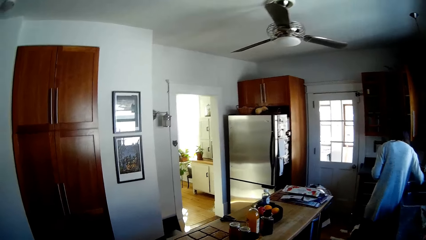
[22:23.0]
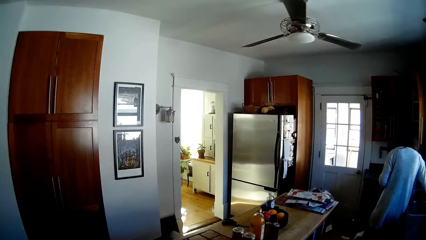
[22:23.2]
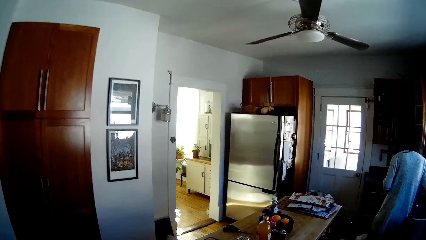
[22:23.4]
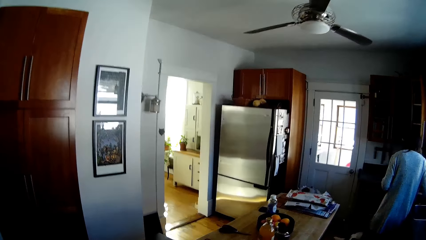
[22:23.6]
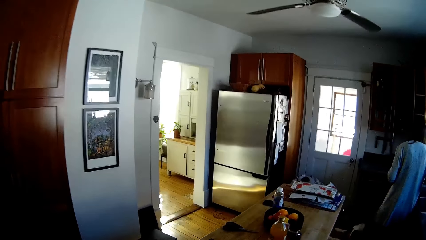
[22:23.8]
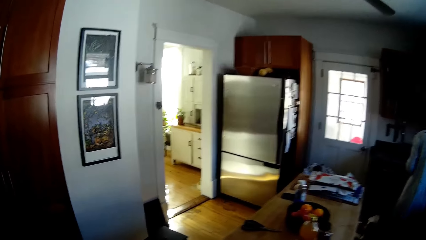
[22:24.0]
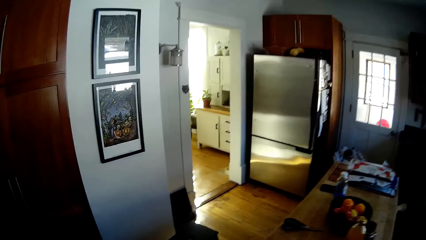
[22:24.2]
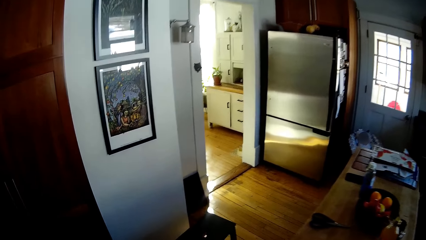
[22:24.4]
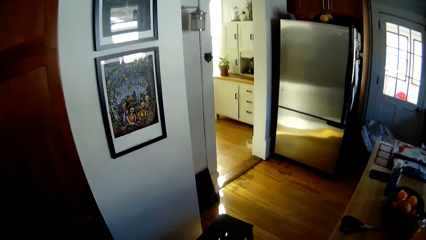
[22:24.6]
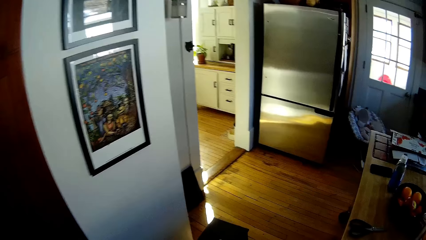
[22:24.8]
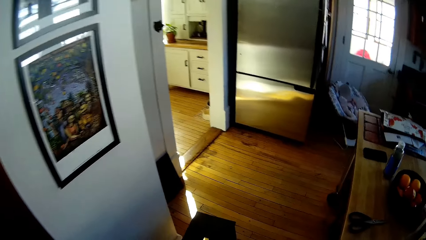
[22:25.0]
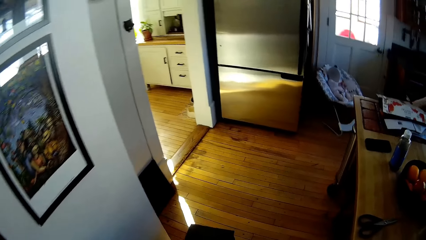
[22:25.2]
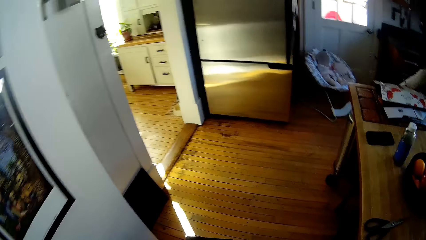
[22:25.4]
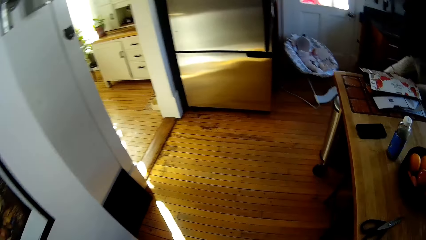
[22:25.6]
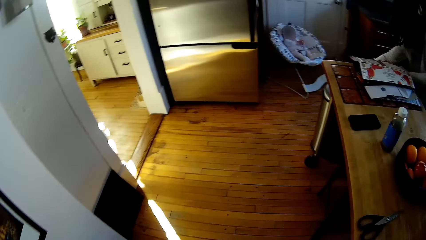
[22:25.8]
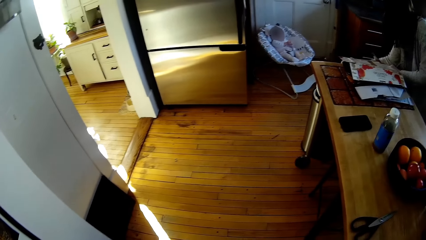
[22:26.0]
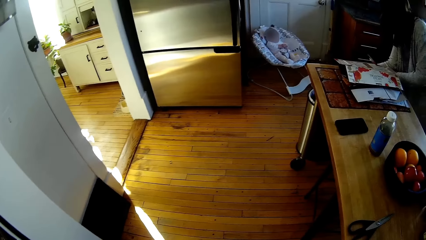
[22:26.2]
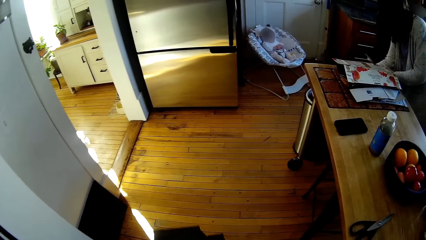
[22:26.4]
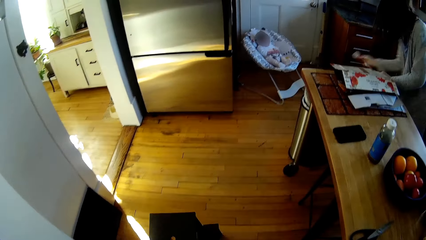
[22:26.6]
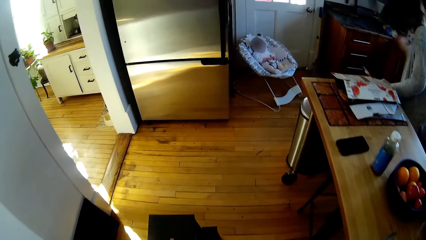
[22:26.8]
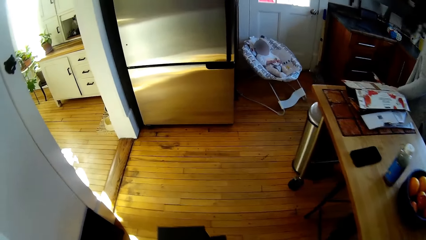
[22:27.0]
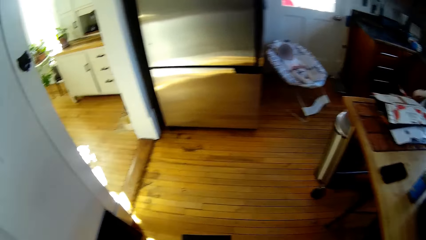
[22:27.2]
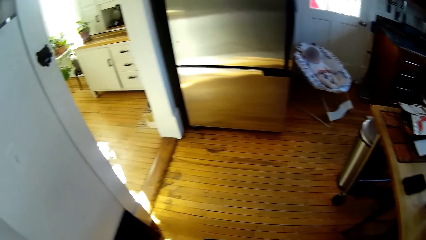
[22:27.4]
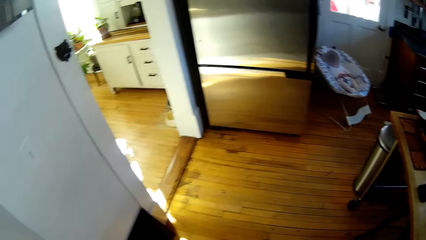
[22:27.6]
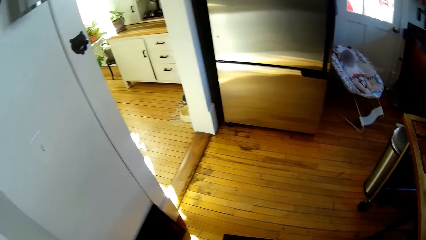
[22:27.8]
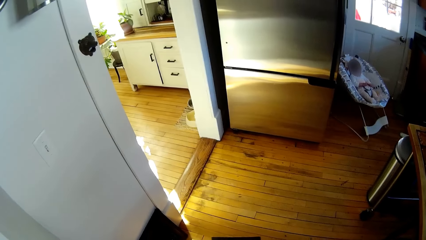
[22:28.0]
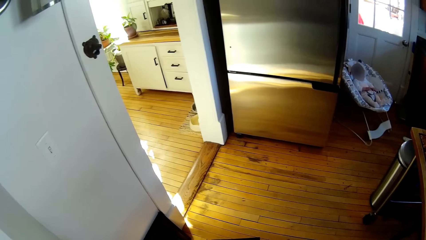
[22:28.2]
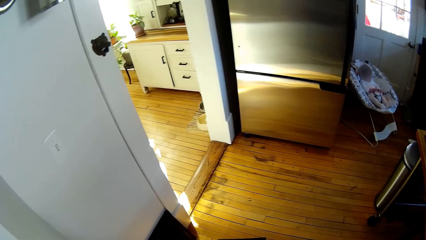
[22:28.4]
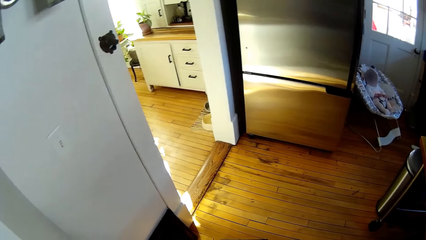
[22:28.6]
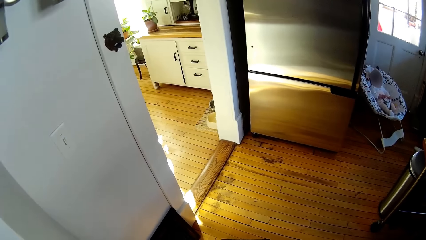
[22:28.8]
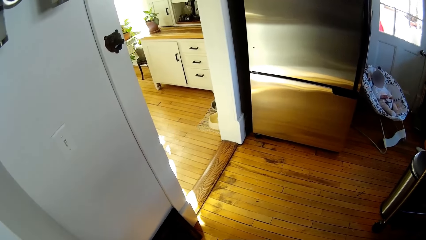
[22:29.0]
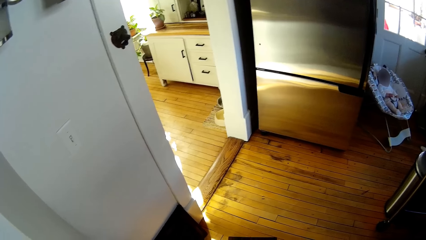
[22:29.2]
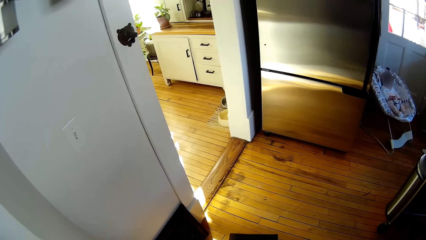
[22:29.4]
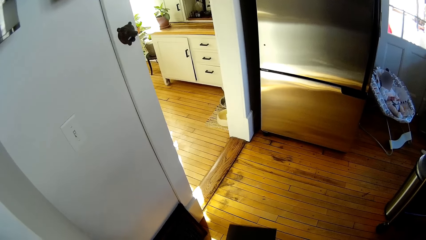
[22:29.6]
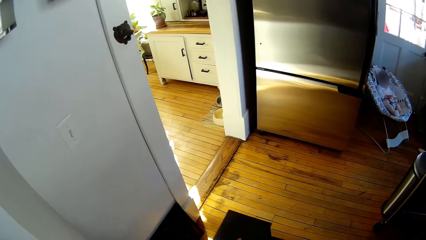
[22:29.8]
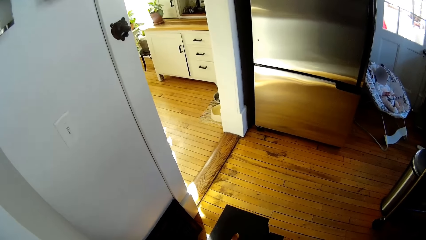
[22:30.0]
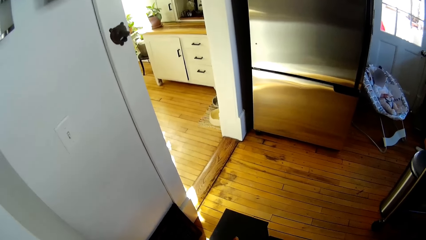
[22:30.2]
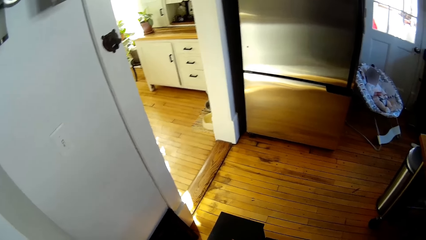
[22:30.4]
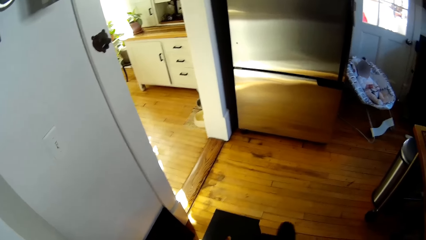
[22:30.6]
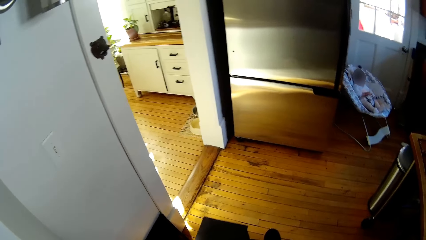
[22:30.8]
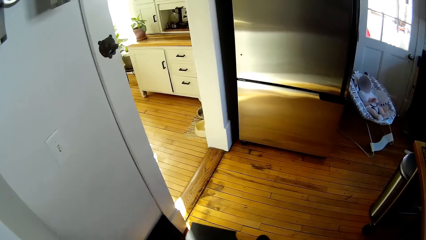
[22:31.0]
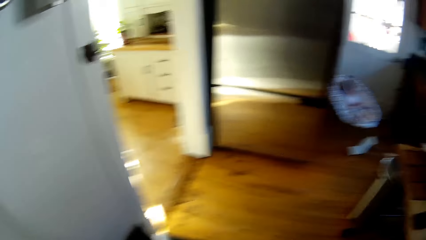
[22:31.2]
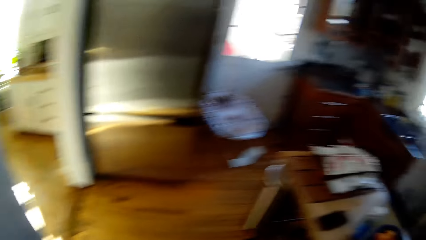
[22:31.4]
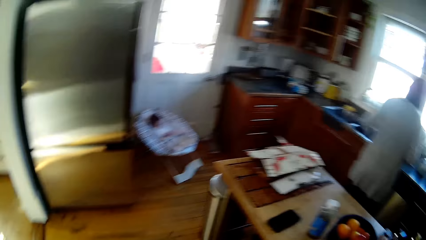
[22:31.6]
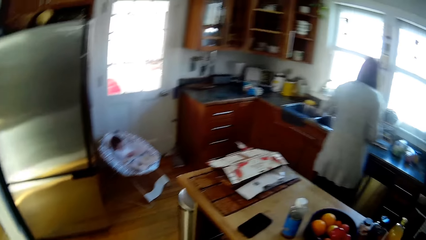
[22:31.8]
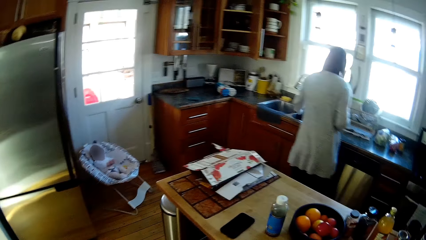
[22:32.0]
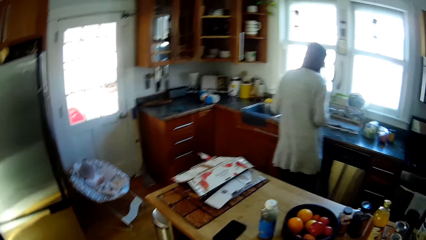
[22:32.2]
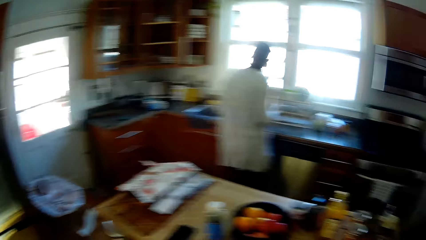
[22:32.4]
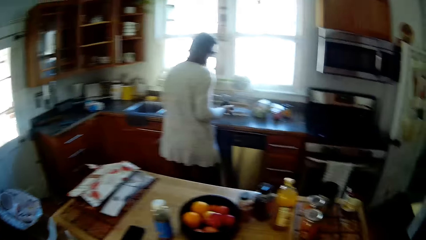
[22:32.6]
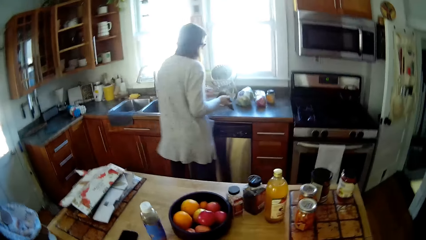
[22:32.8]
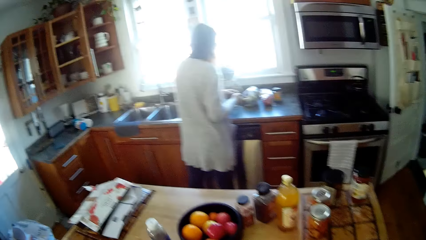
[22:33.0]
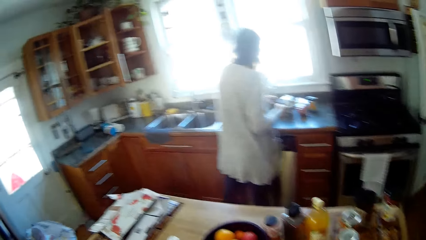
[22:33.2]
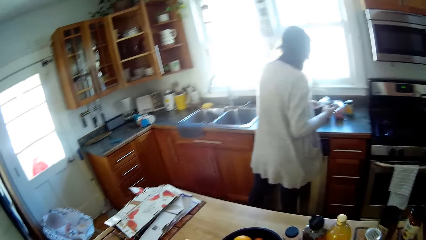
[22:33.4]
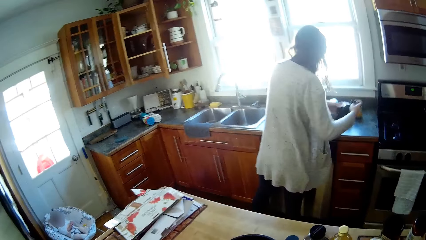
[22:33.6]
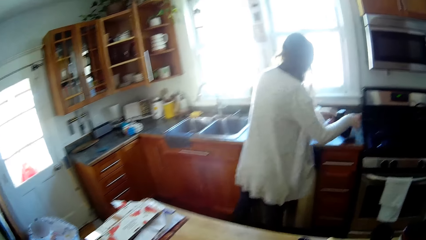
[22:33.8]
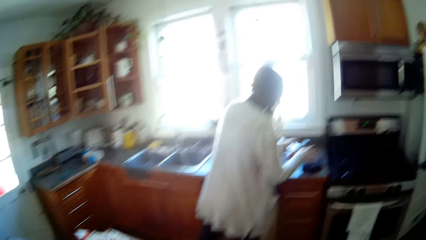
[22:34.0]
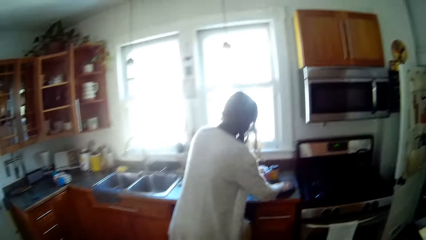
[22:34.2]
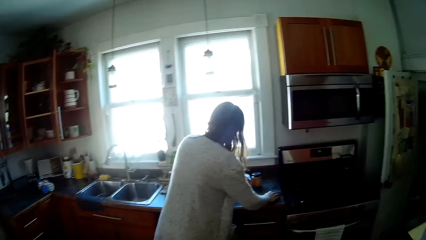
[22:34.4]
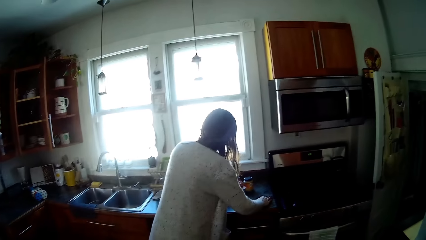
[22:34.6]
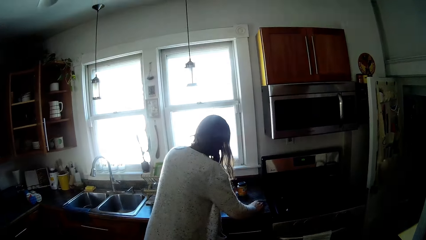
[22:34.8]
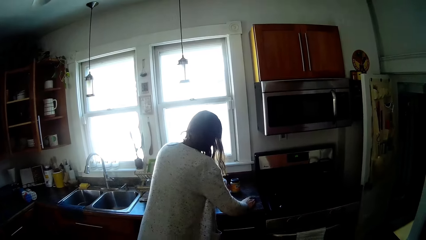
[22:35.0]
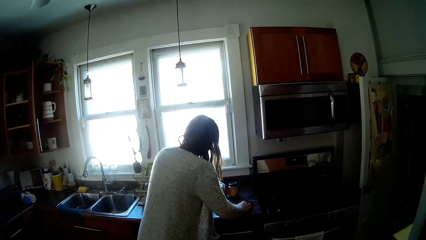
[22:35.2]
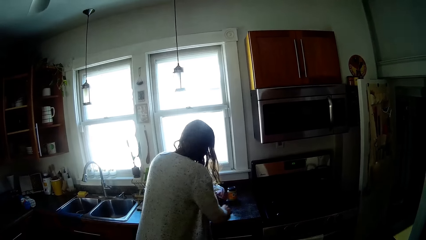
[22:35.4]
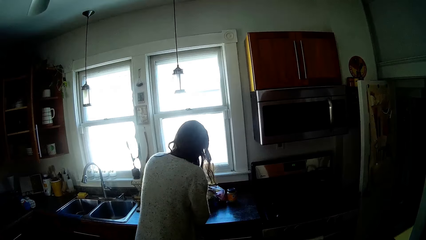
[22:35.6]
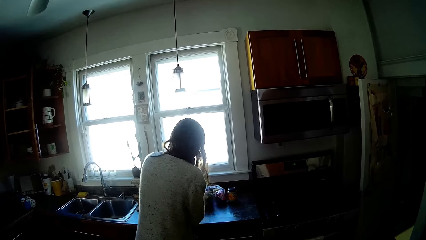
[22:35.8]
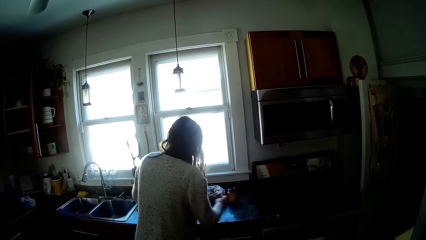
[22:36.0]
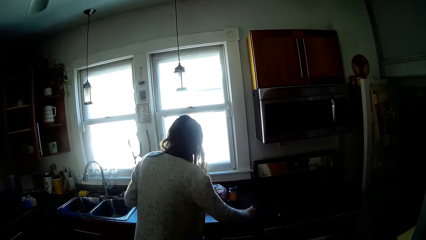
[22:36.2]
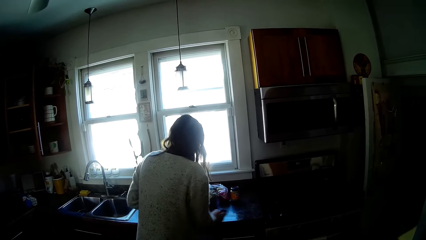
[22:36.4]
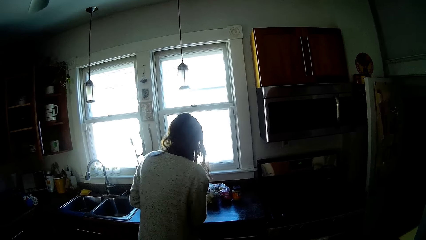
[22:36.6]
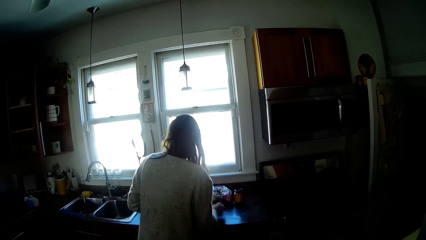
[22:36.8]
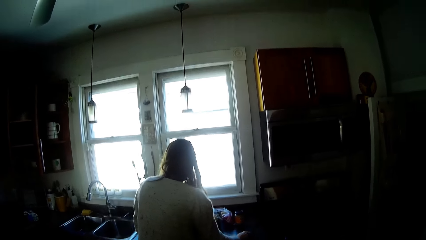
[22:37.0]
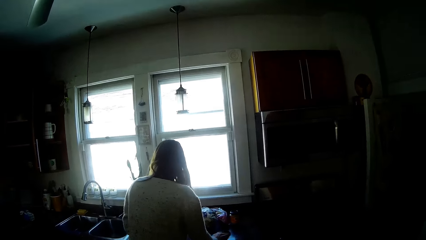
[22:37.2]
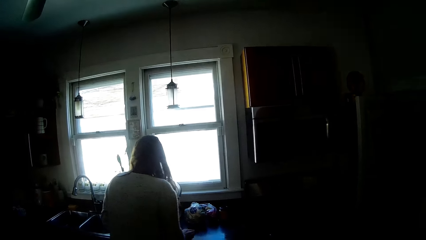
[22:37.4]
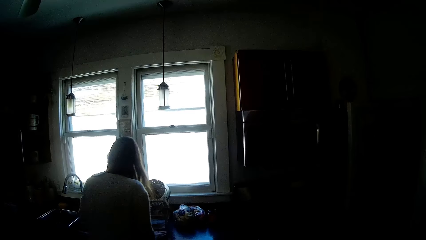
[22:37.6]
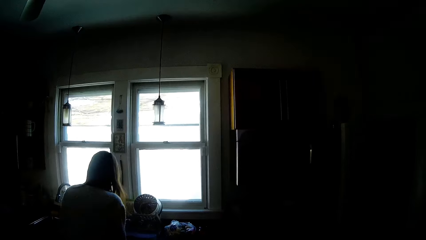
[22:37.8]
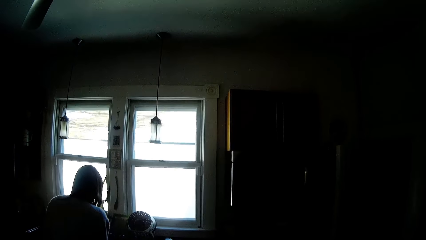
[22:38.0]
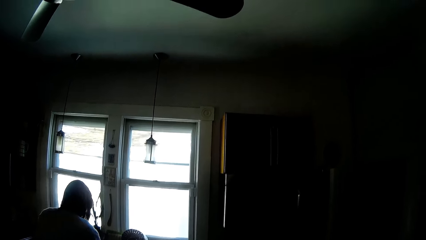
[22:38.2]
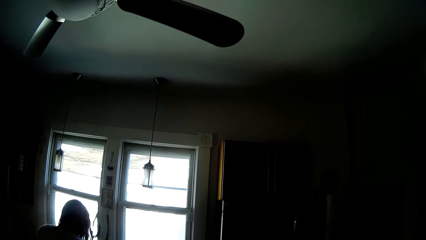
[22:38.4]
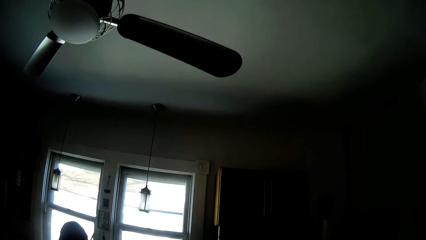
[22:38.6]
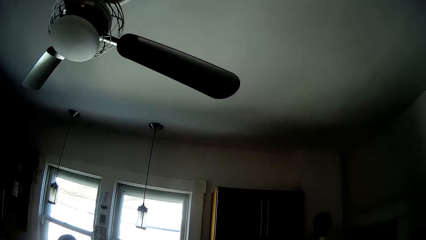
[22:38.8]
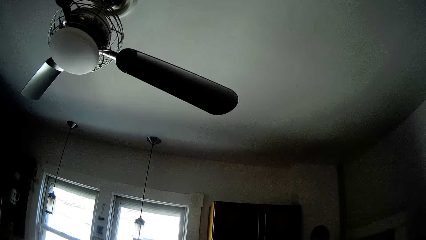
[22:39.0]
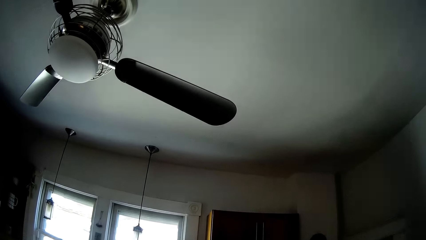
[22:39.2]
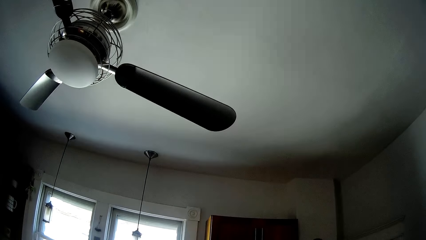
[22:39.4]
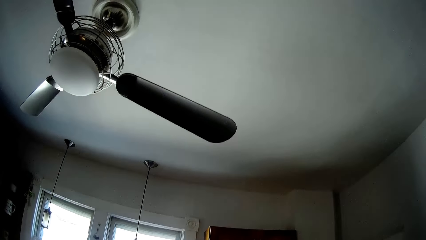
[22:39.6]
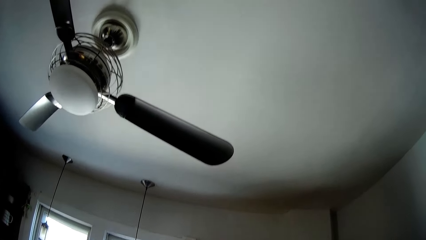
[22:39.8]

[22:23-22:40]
The camera wearer walks in the kitchen. A woman opens a trash can with her left hand. The camera wearer moves a stool on the floor and adjusts a floor mat with his right leg. He looks around. The woman holds a napkin in her right hand. The woman drops the napkin on a kitchen countertop with her hands. The woman wipes the kitchen countertop with the napkin in her right hand. The woman moves something on the counter. The camera wearer looks around.
